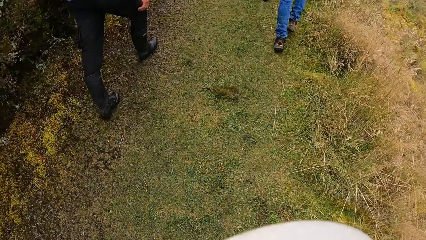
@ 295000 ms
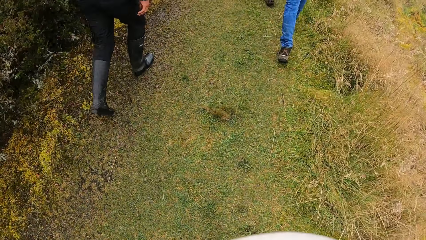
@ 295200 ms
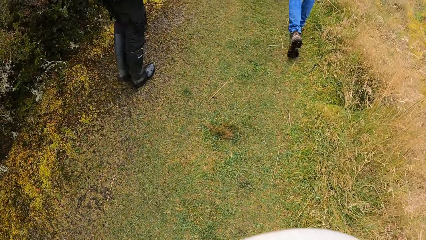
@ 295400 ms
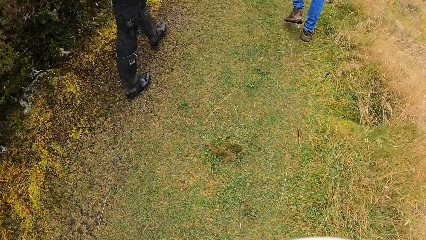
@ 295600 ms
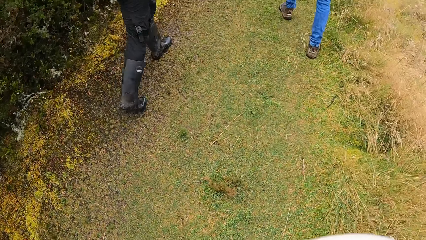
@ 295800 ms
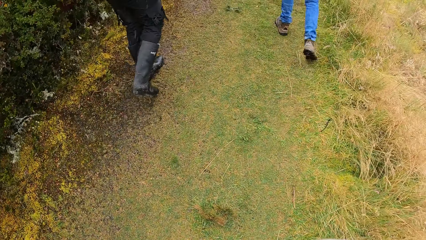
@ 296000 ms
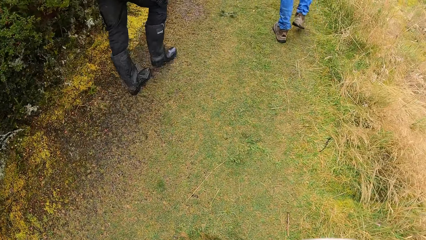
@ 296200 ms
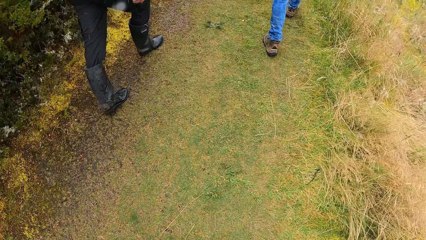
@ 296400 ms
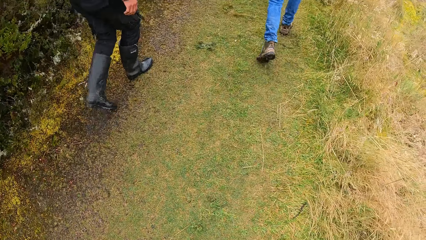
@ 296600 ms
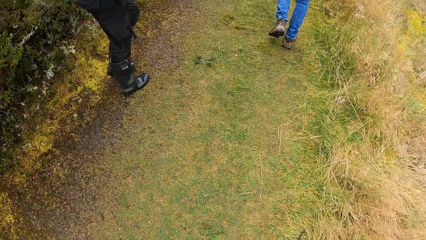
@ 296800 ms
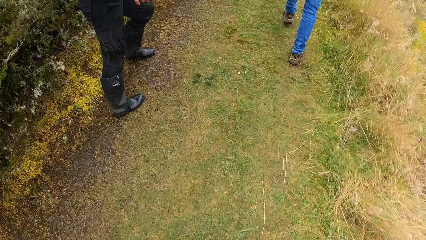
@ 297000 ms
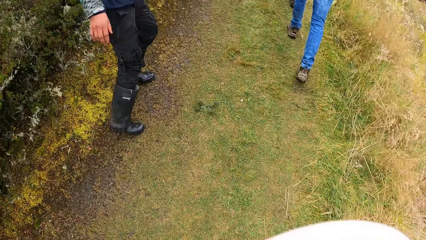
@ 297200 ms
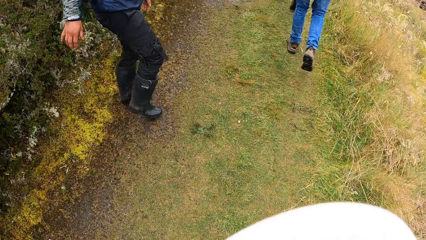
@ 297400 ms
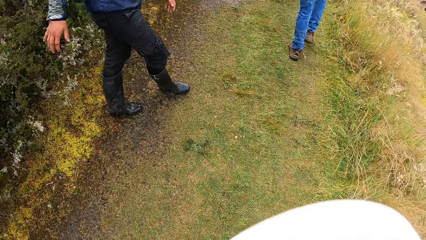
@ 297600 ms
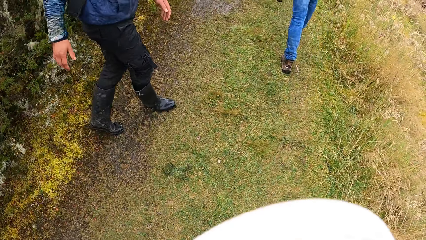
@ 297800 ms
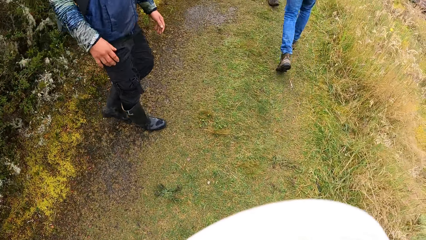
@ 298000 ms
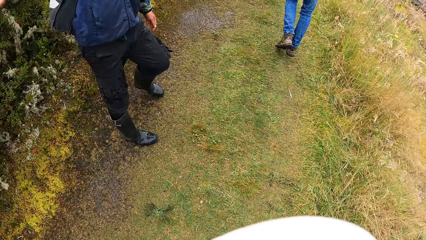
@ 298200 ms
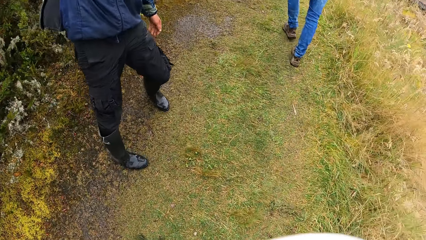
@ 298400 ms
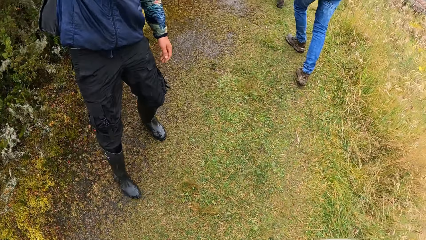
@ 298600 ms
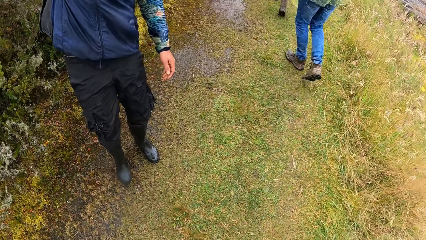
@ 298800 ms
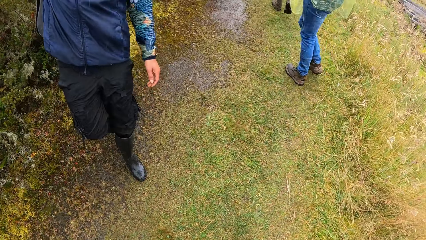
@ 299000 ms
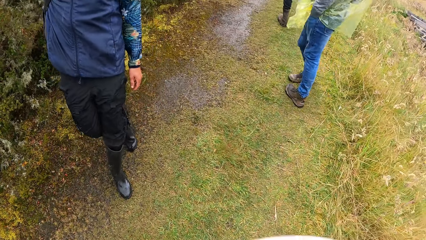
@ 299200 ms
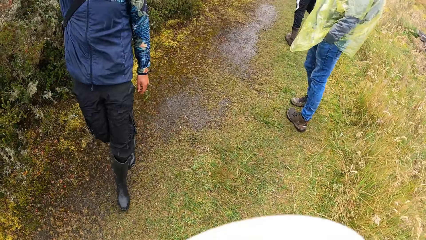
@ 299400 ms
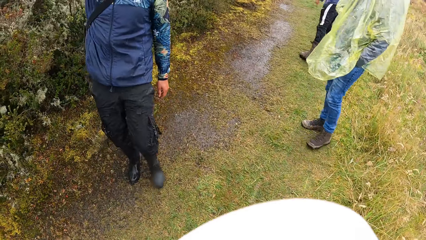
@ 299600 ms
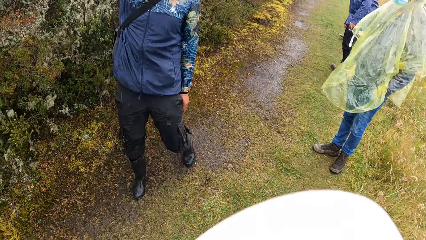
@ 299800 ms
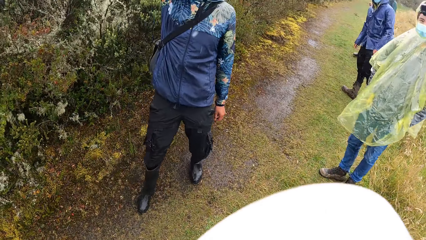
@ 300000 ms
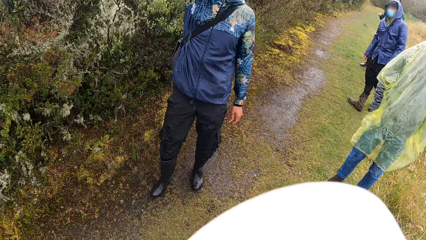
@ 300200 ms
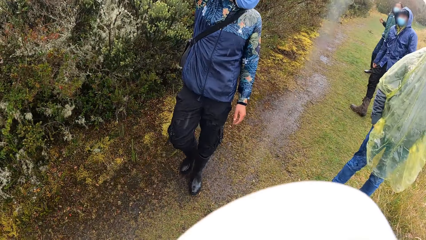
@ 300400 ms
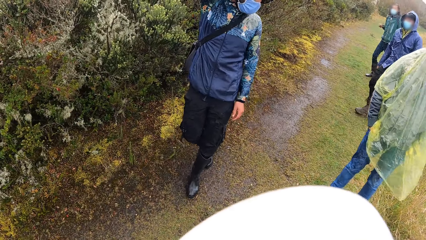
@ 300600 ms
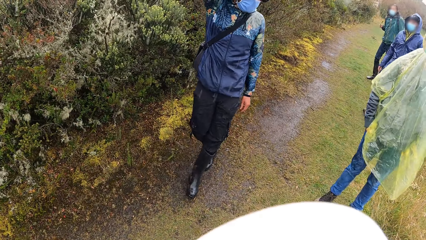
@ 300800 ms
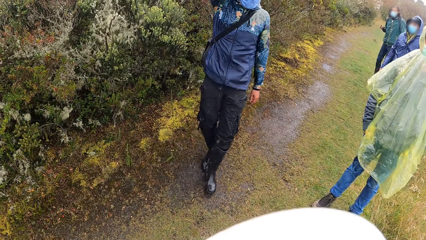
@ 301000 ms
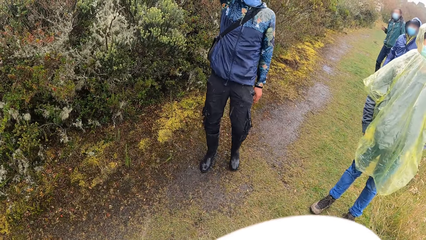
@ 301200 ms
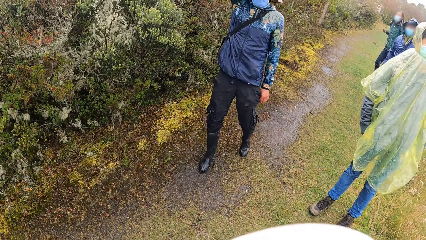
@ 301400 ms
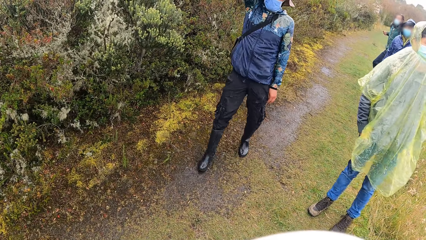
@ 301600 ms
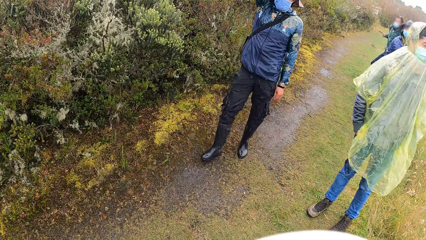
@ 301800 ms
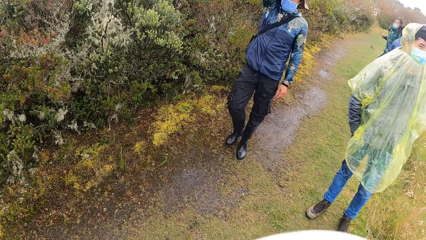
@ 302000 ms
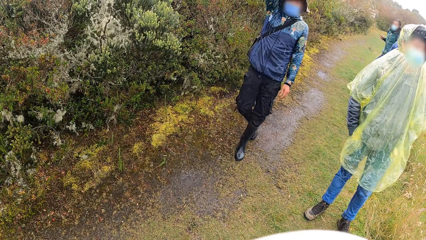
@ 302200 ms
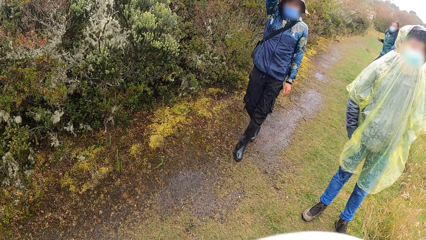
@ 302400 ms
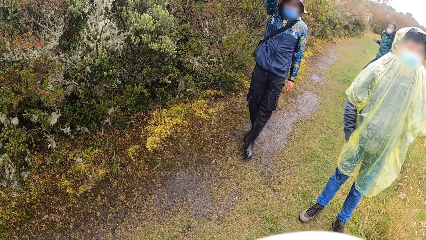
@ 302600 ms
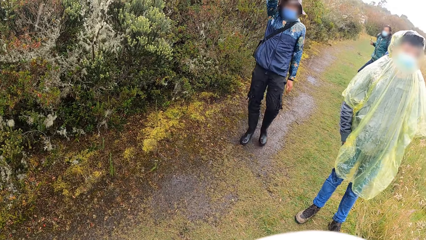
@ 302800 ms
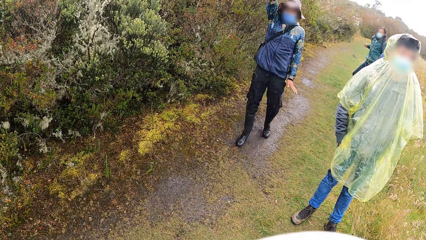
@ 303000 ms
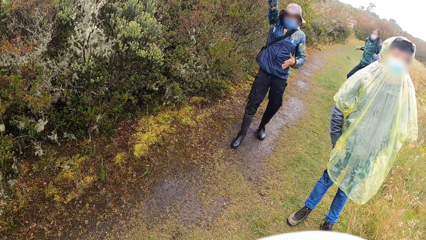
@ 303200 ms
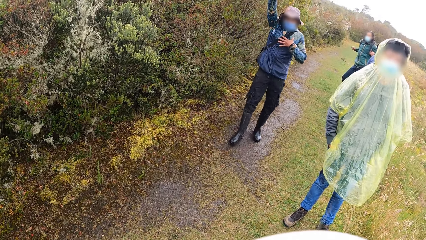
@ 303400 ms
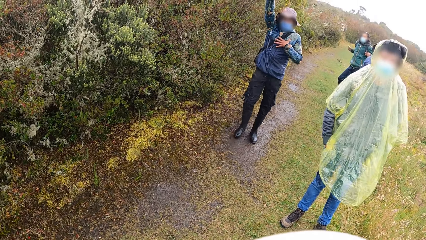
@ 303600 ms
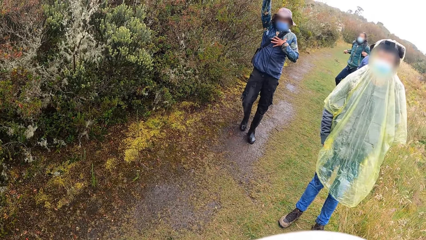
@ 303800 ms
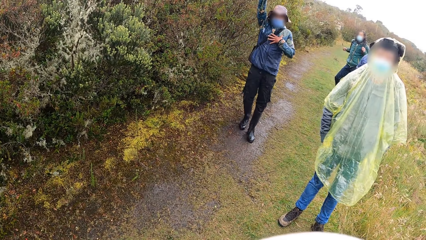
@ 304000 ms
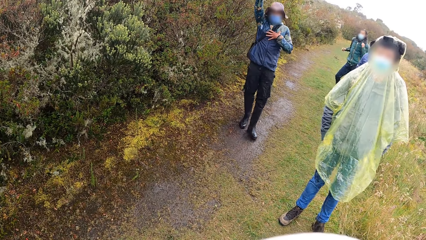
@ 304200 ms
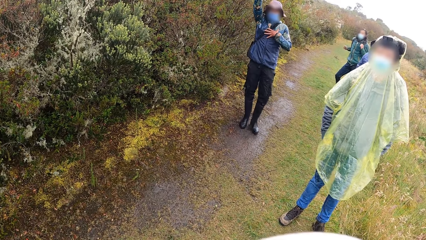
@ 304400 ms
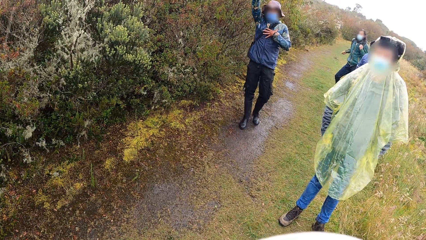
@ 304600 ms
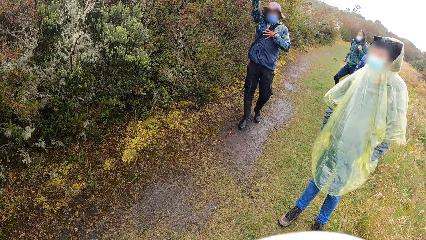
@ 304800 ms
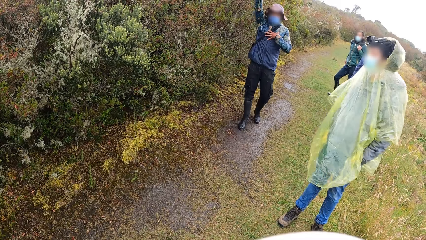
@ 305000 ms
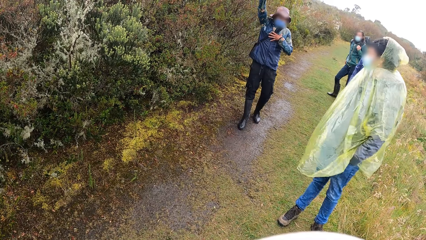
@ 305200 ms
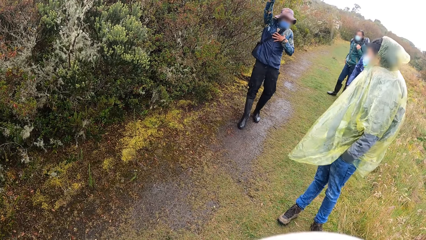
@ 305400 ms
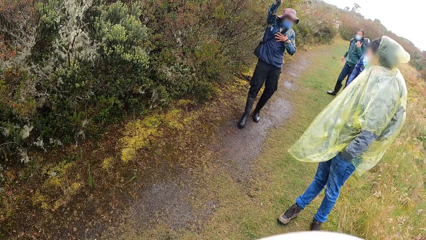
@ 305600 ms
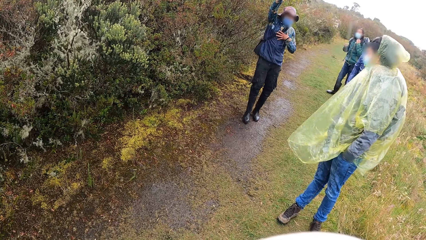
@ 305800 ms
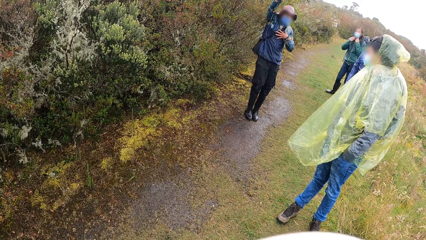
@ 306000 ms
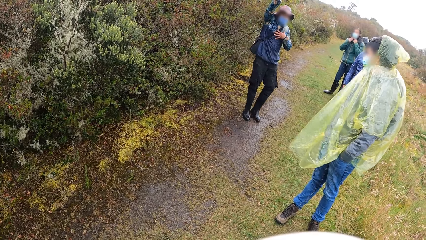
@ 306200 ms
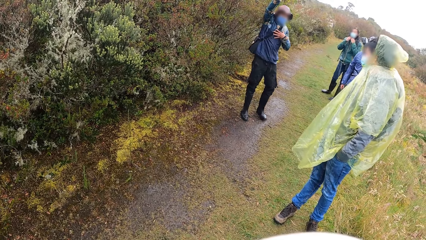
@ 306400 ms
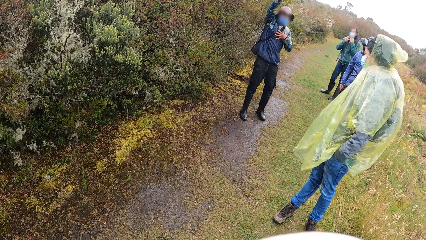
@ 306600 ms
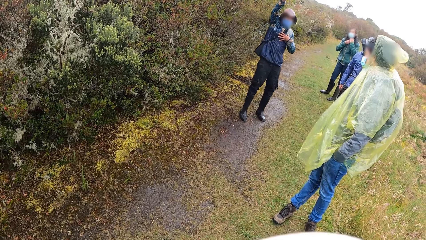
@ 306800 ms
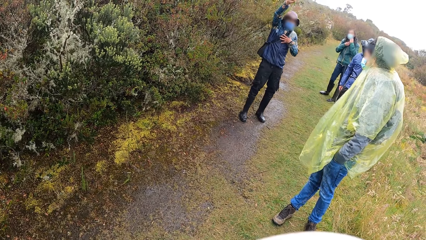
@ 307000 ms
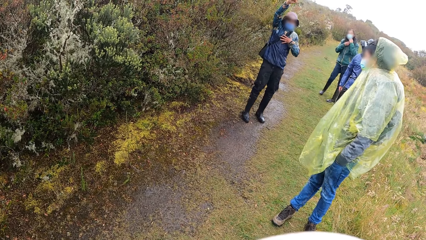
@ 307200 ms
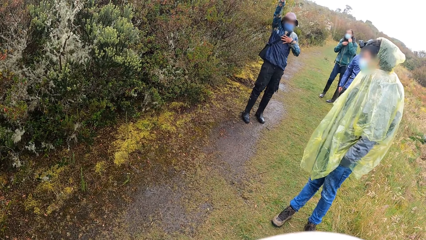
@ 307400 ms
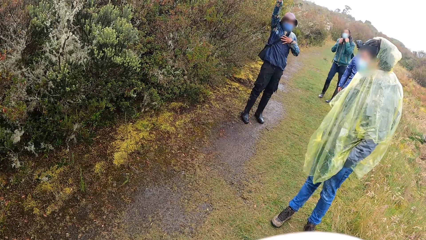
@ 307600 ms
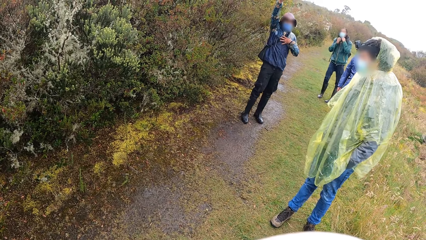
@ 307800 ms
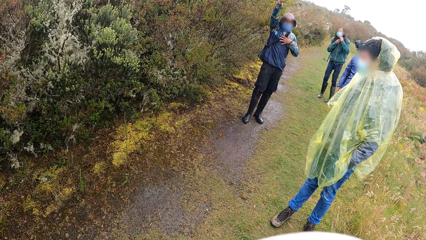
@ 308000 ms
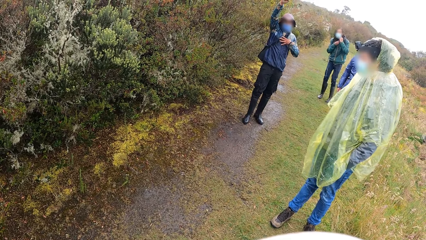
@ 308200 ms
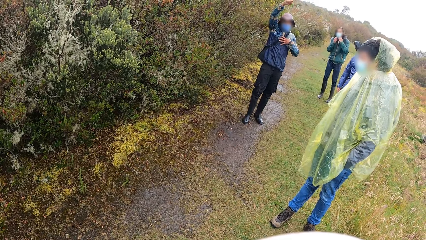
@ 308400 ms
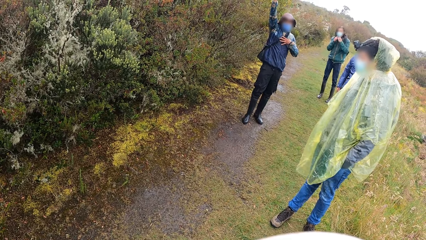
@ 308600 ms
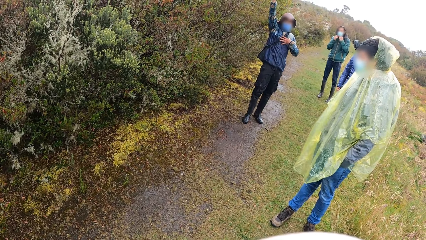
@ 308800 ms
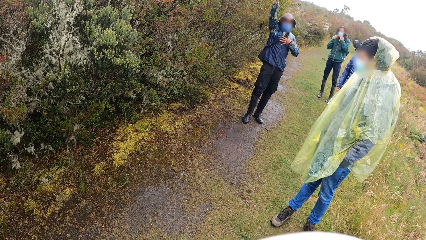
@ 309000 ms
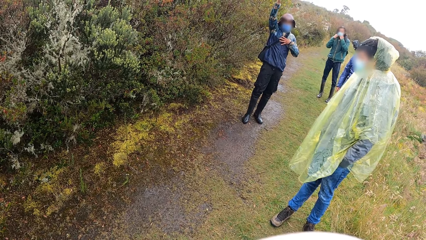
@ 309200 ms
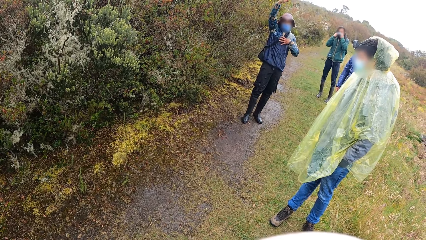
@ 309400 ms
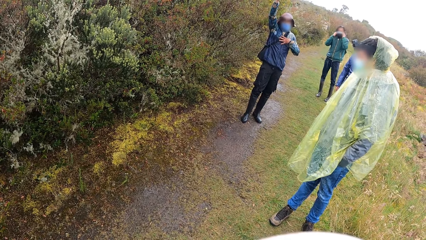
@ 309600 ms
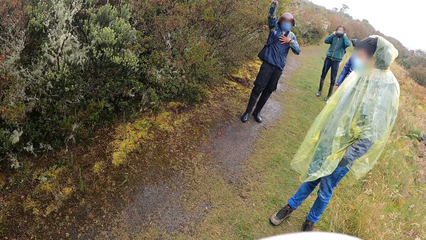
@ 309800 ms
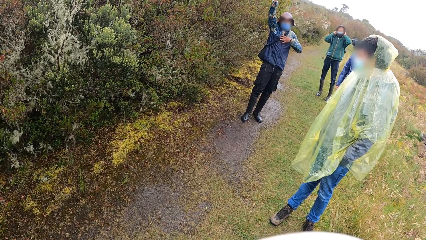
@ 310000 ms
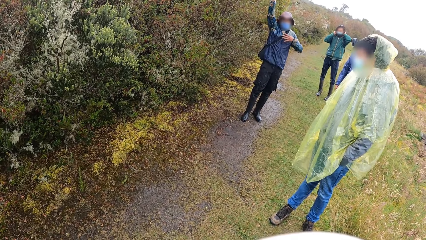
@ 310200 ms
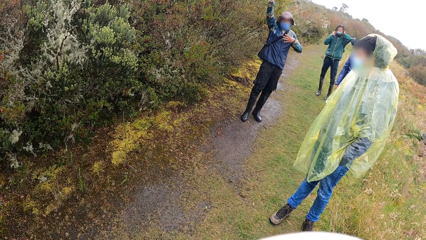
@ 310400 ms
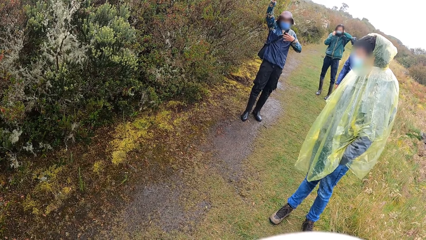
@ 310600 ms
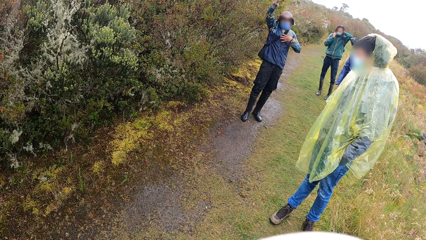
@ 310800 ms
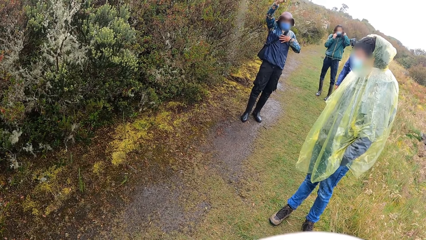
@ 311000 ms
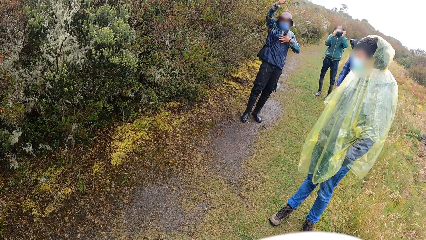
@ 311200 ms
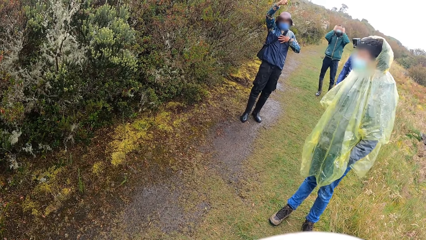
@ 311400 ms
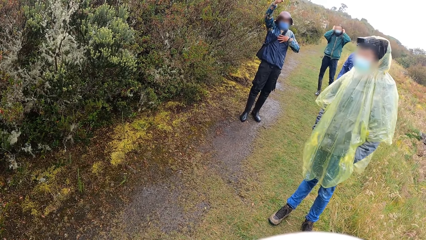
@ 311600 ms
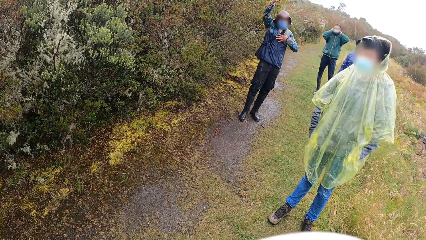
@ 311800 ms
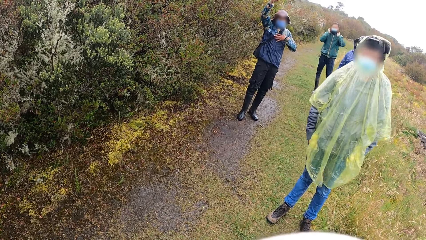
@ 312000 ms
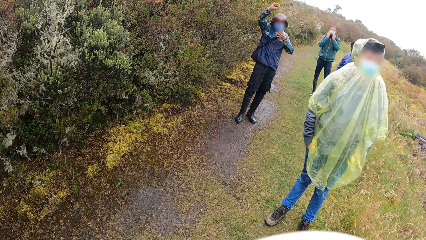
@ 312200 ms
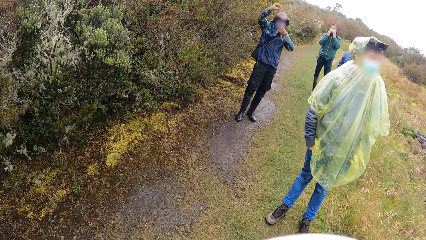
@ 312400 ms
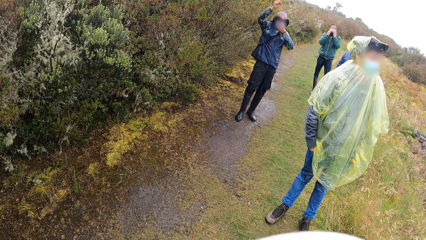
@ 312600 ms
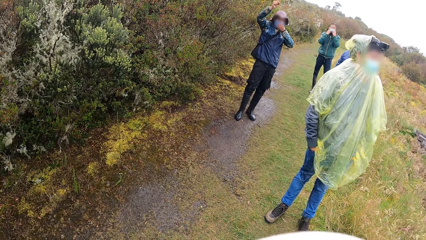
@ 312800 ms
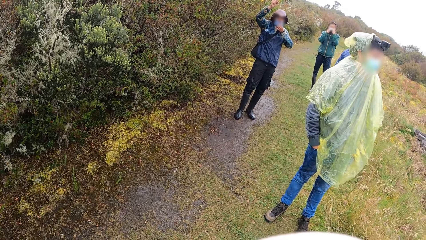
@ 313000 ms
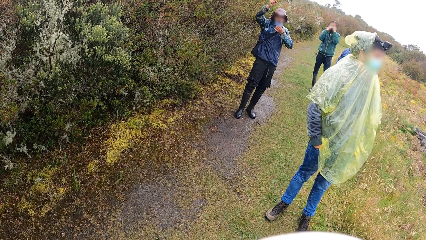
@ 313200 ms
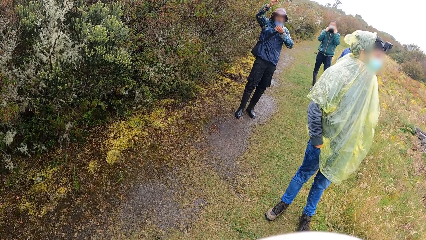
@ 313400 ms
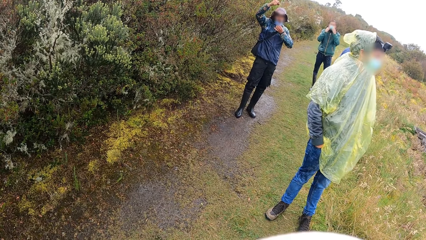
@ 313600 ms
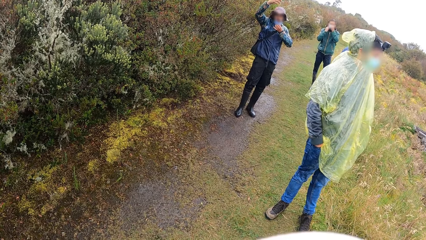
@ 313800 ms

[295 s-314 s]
A man lifts the hand. The man steps backwards. Another man talks to the group of people. A third man looks around. A fourth man looks around. The first man waves the hand. The fourth man looks around.
